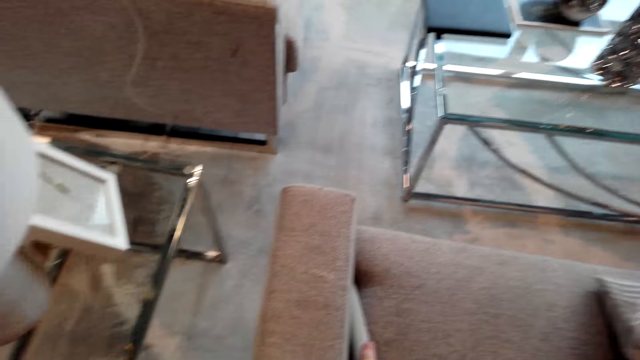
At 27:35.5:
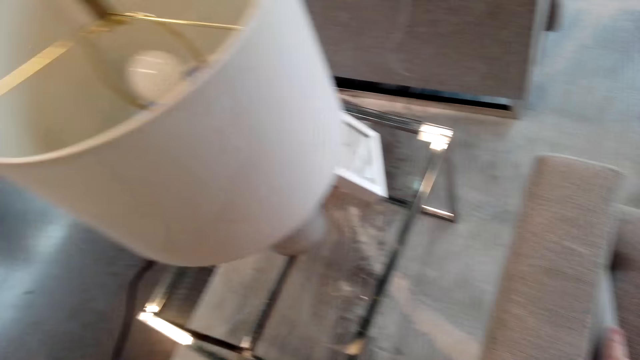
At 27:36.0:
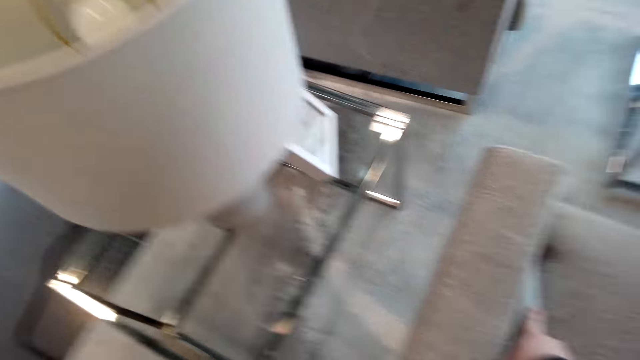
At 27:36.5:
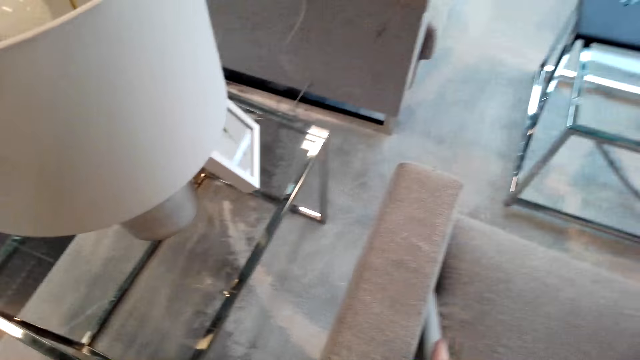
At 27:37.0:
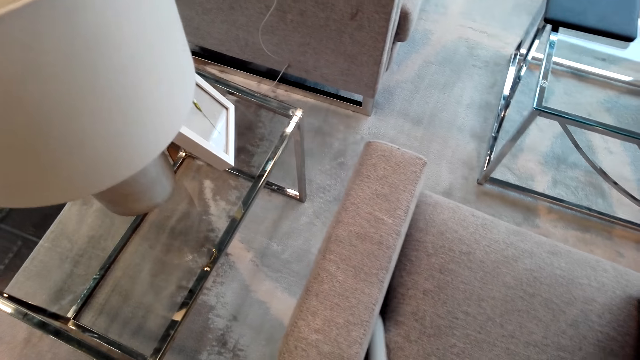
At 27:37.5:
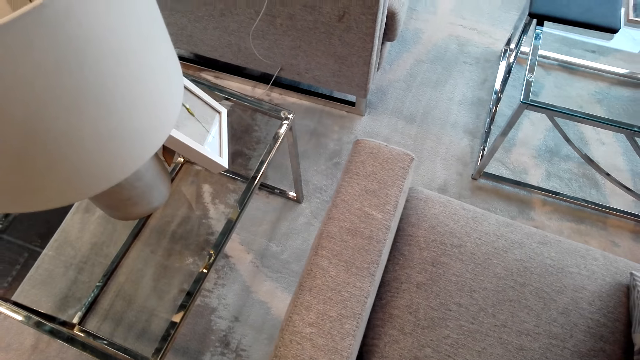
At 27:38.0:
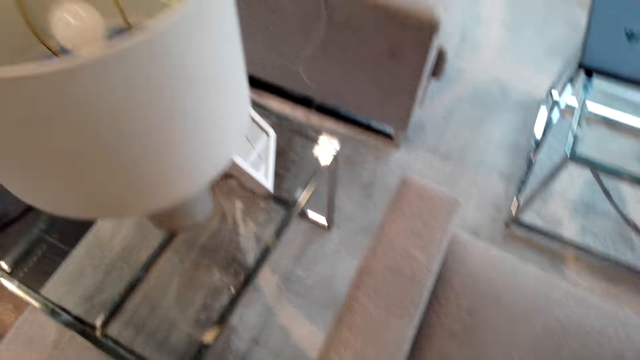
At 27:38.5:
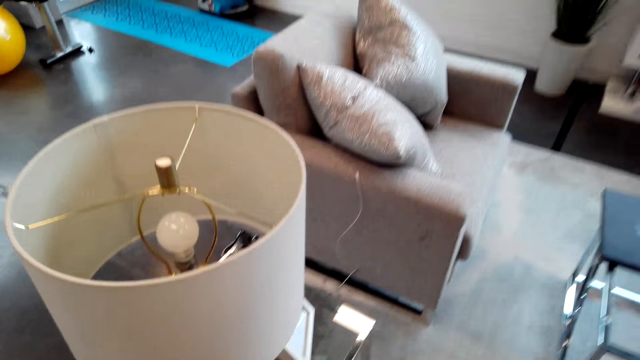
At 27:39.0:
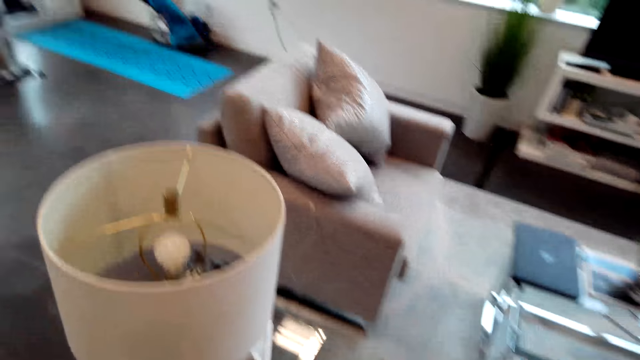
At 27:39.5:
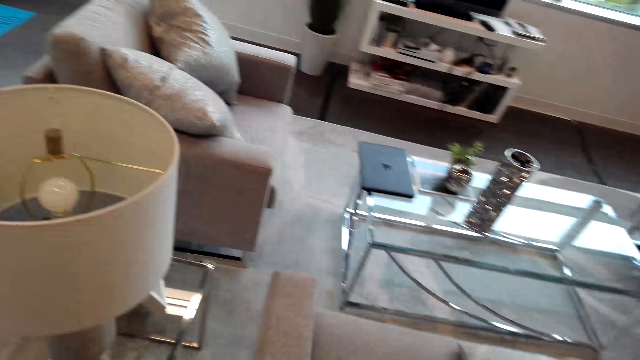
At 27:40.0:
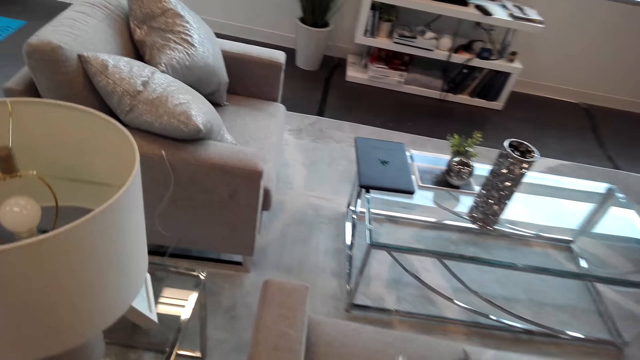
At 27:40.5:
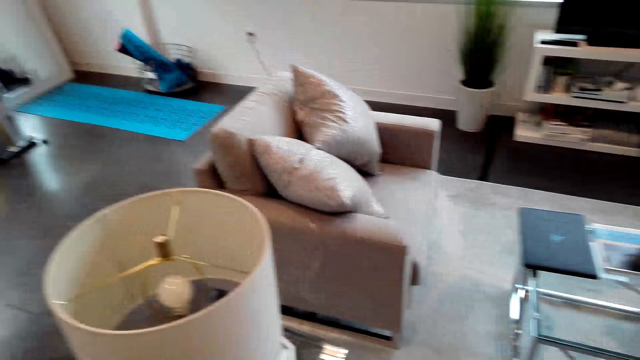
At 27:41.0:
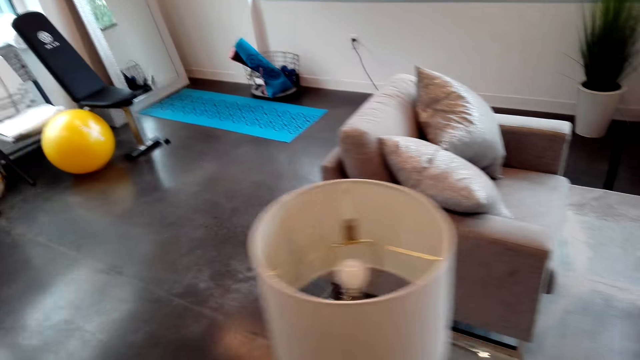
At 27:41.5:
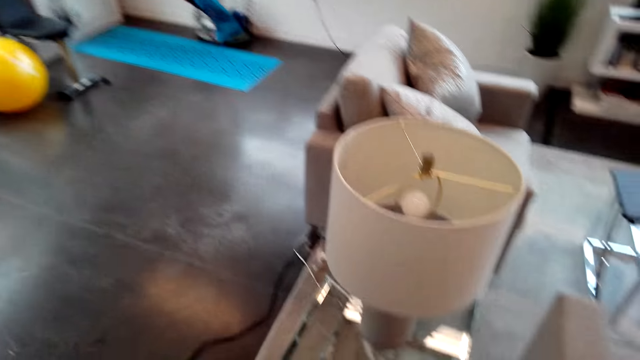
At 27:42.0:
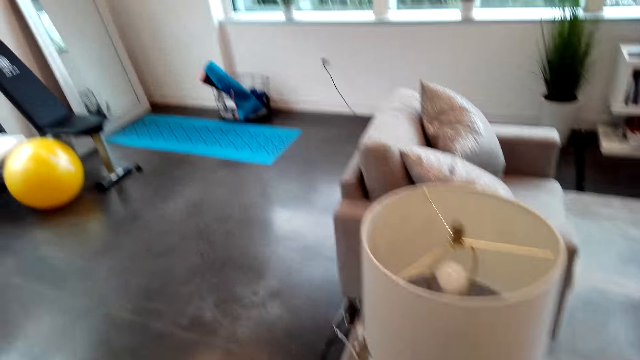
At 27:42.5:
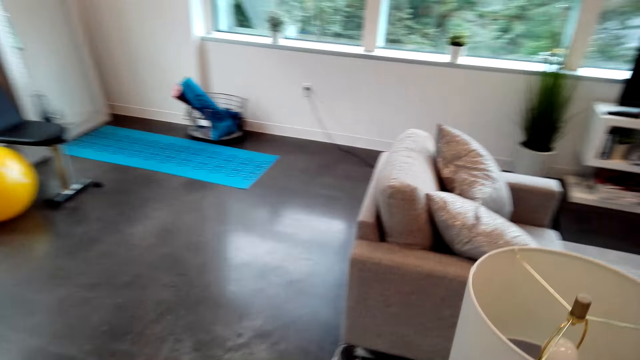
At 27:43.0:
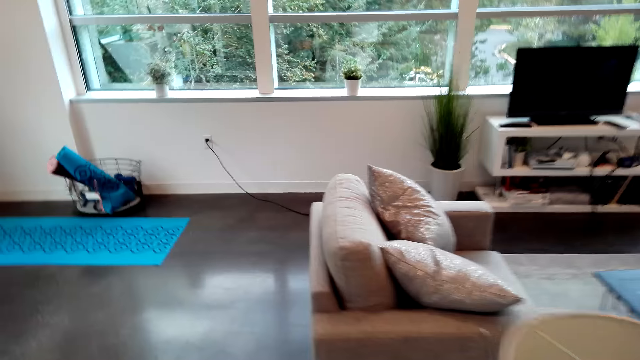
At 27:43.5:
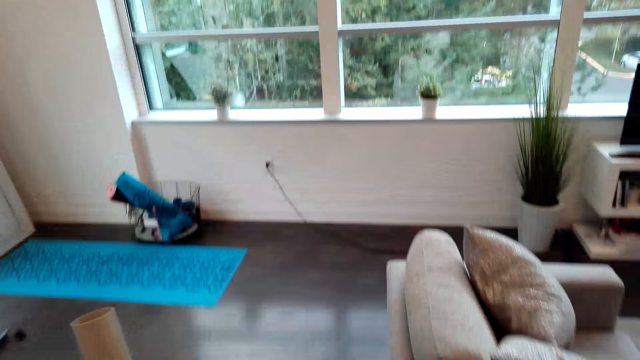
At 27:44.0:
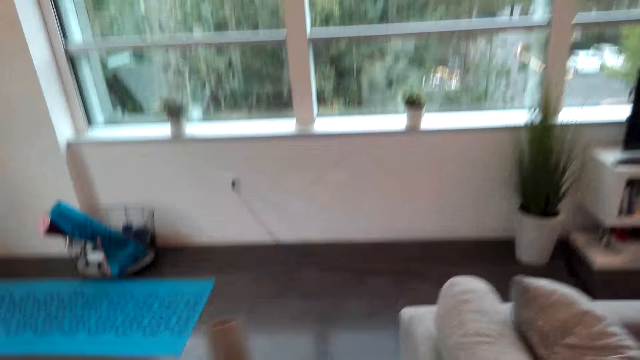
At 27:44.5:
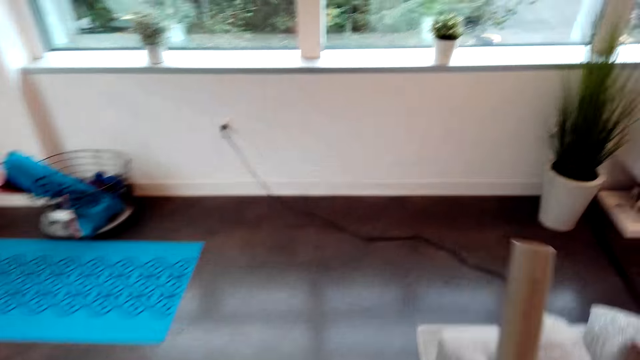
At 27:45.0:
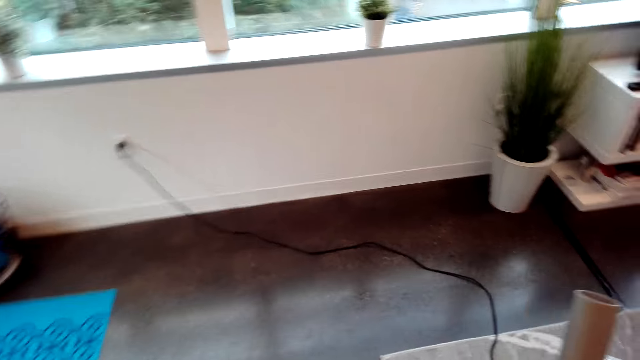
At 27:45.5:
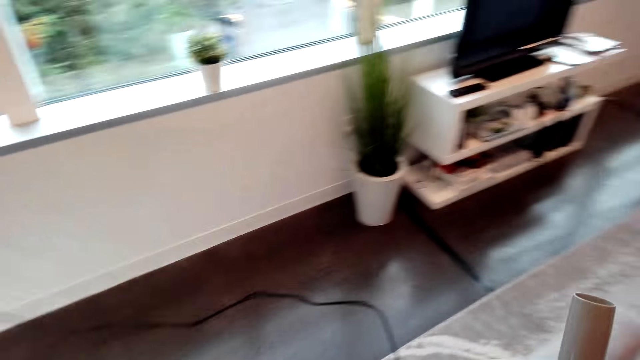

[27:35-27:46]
The camera wearer vacuums the sofa seat. They look around and walk across the room.

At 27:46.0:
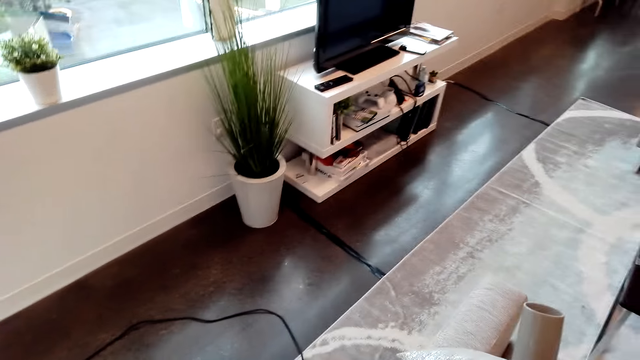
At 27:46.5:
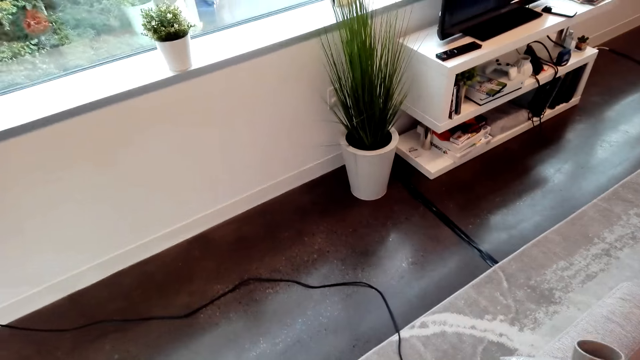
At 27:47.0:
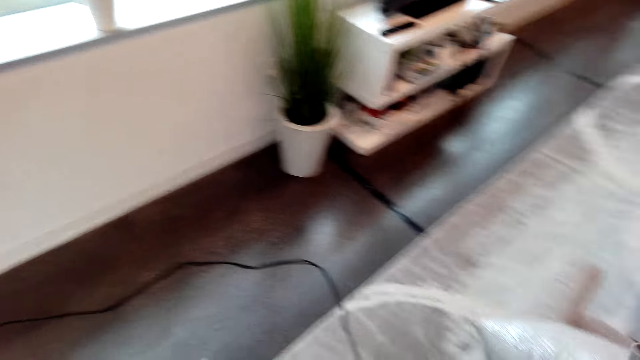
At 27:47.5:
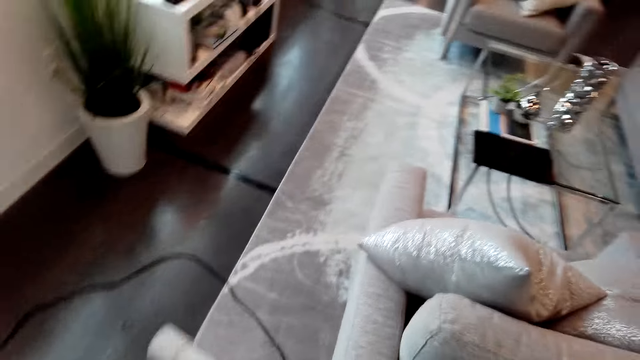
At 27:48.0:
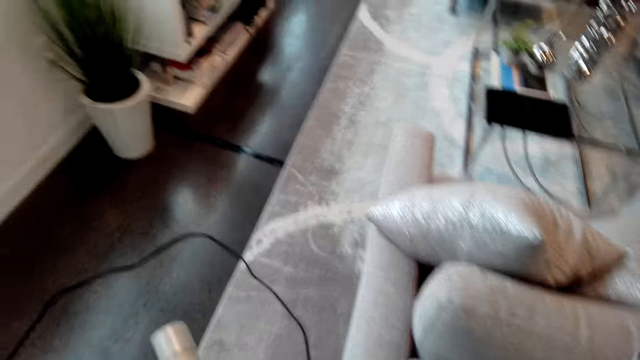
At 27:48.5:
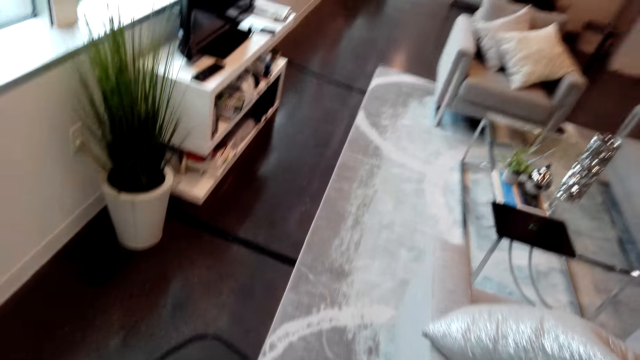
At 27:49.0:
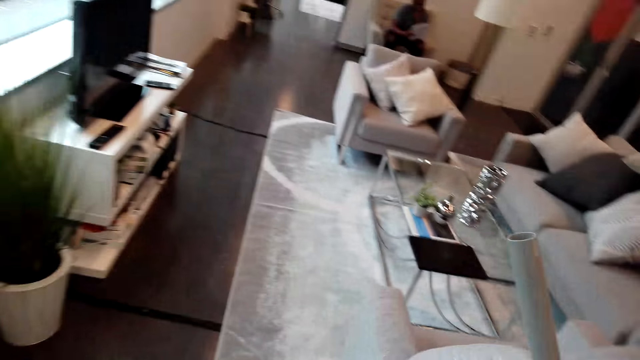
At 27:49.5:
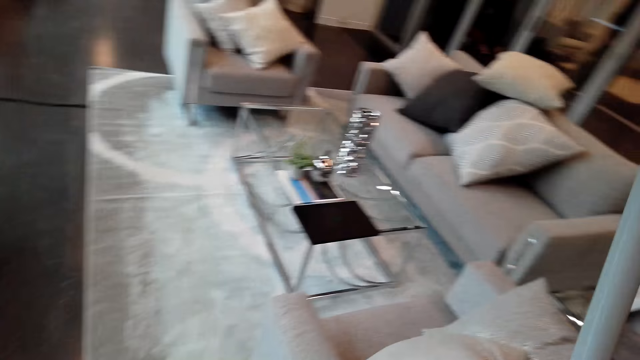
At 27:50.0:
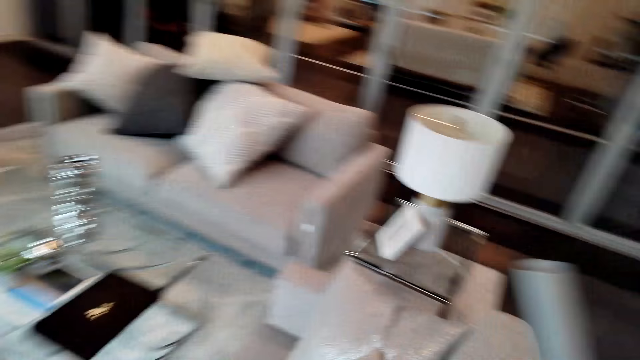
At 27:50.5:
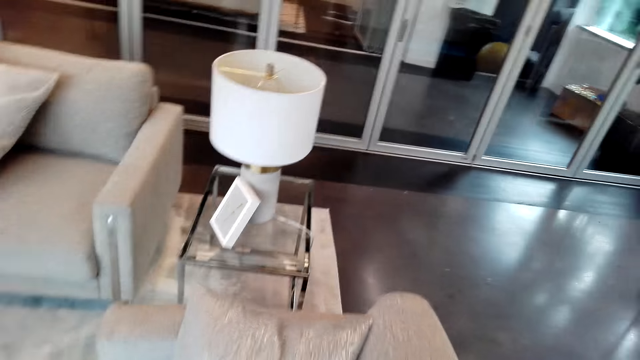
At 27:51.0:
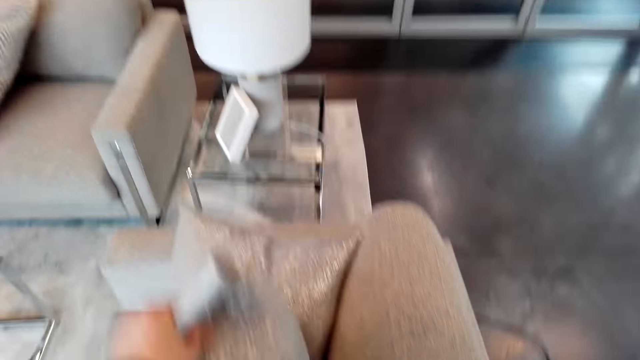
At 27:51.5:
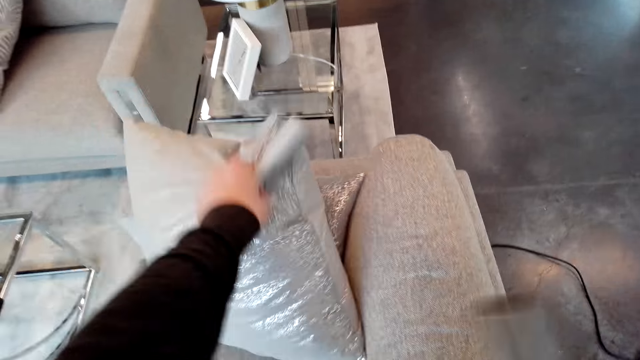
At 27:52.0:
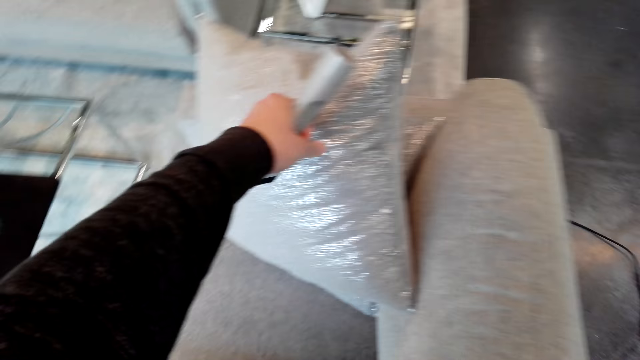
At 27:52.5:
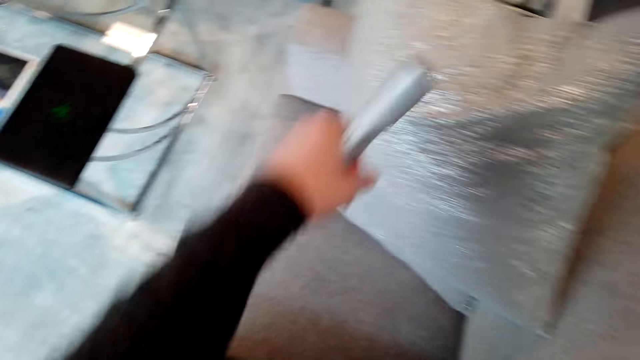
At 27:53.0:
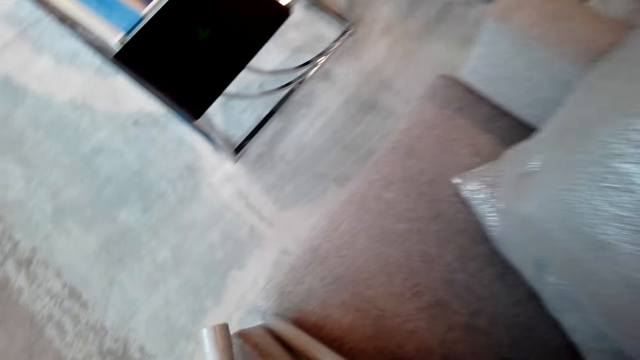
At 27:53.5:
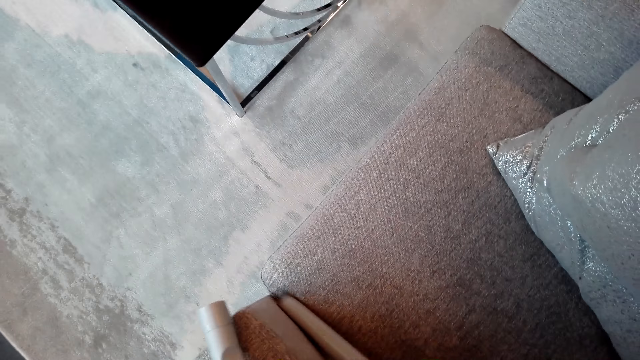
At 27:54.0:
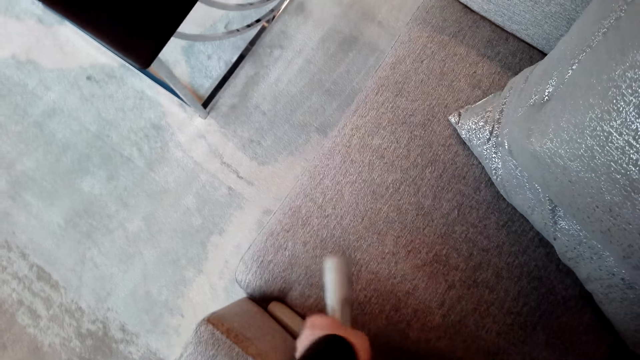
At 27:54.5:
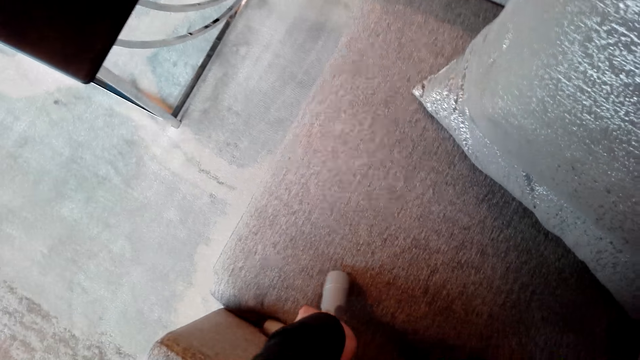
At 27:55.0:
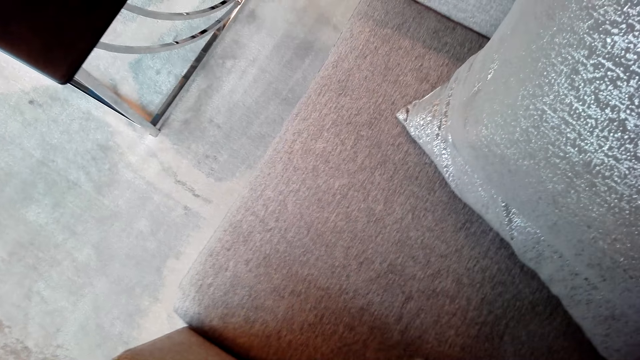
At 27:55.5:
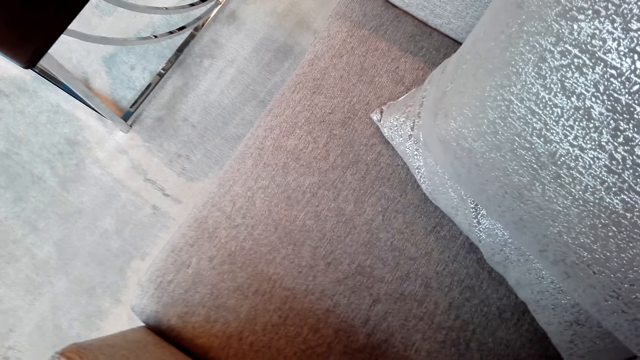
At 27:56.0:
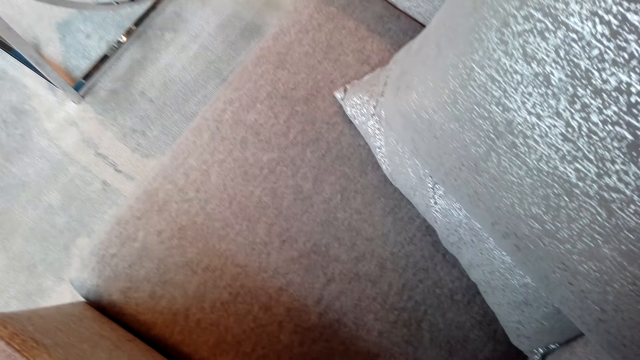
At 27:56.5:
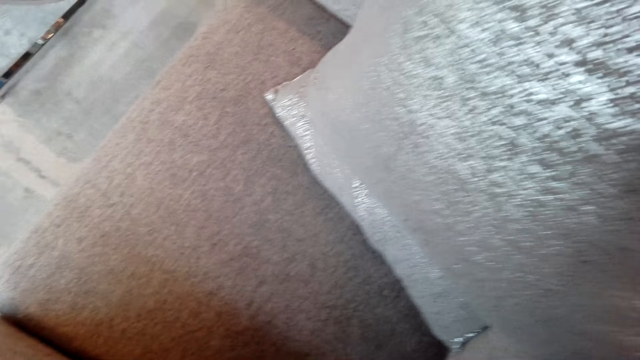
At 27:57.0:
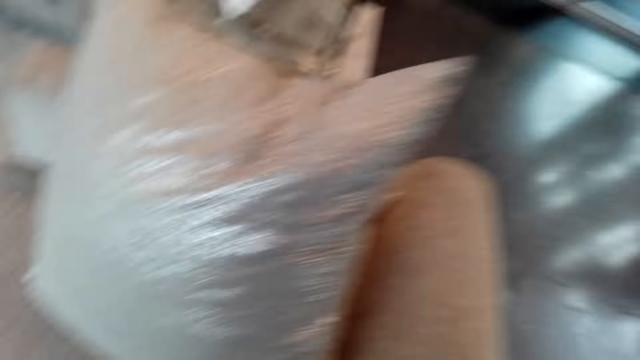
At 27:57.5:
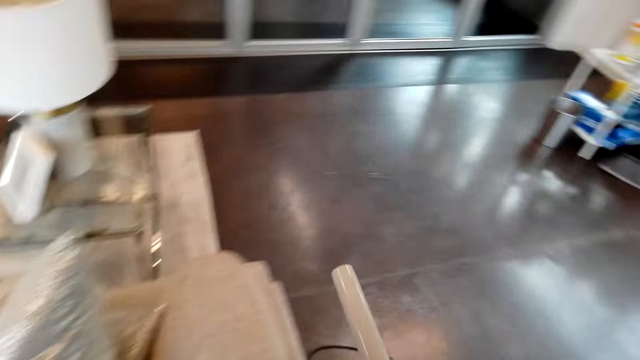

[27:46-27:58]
The camera wearer looks around. They move the pillow on the sofa seat. They pick up the cushion. They vacuum the sofa seat. They hold the cover with the left hand.
